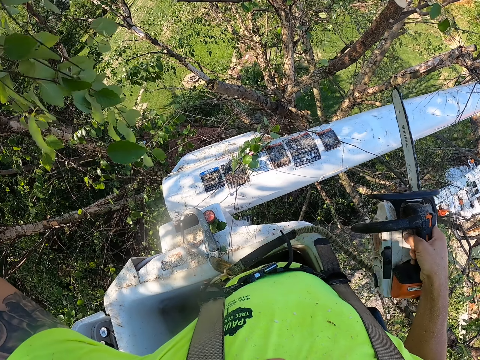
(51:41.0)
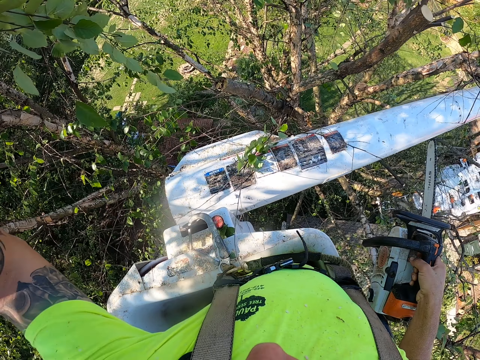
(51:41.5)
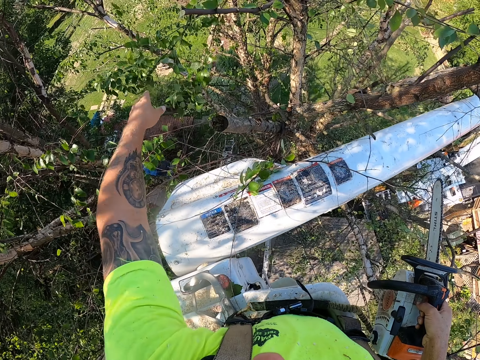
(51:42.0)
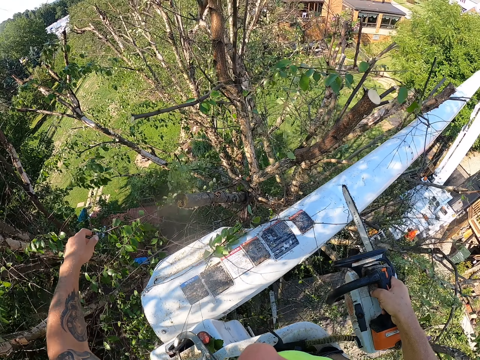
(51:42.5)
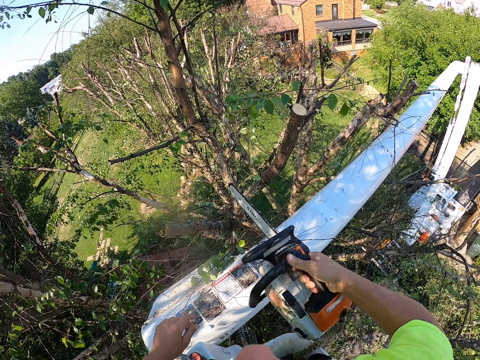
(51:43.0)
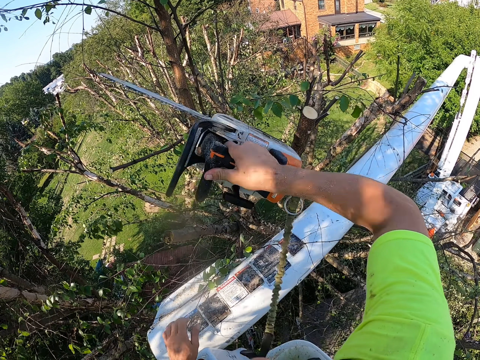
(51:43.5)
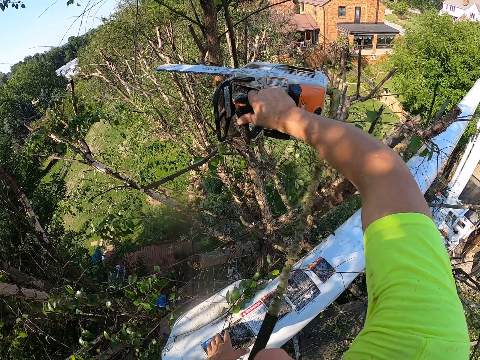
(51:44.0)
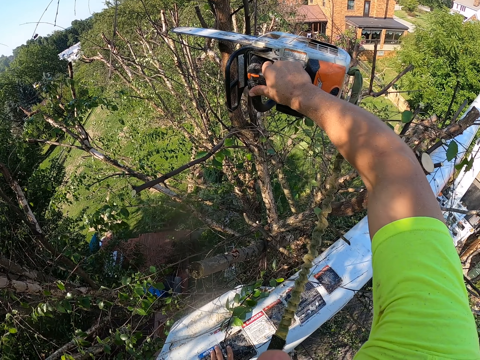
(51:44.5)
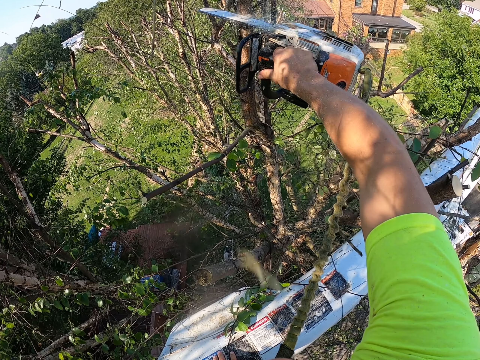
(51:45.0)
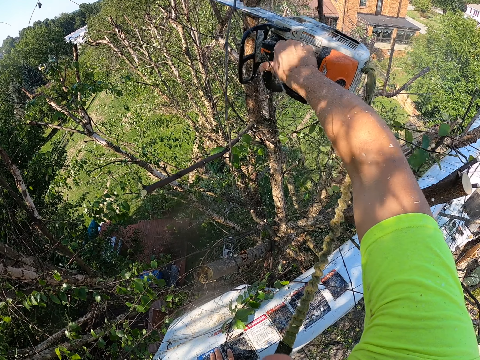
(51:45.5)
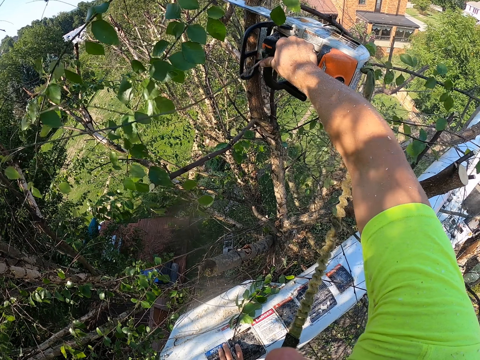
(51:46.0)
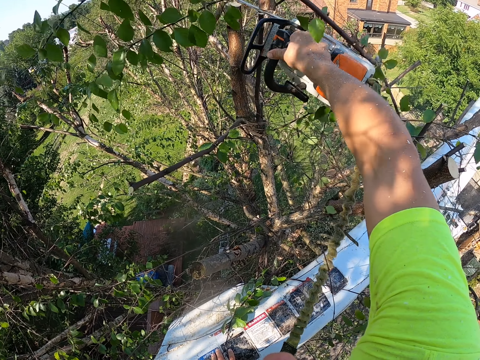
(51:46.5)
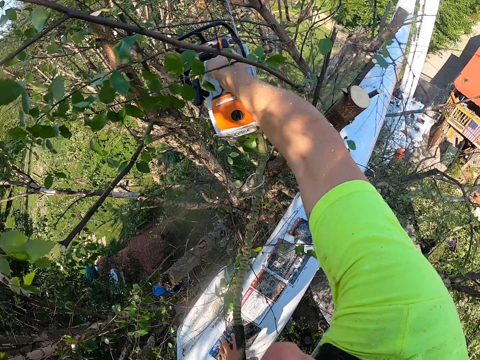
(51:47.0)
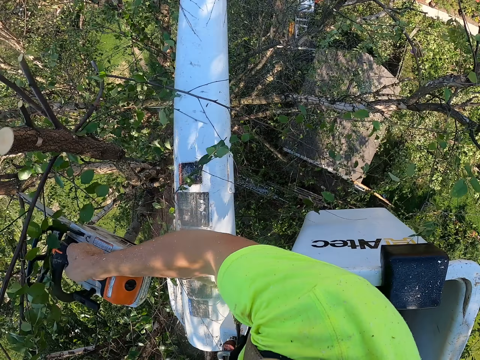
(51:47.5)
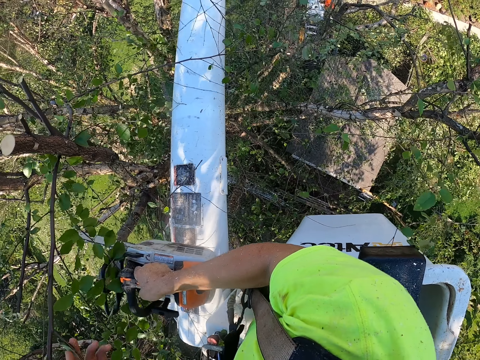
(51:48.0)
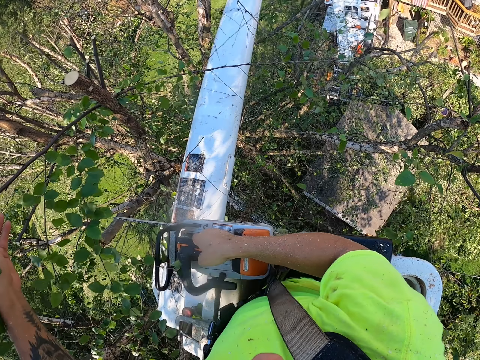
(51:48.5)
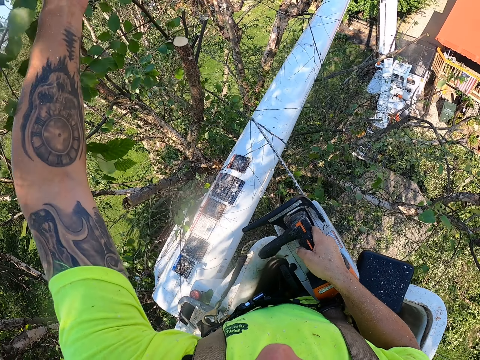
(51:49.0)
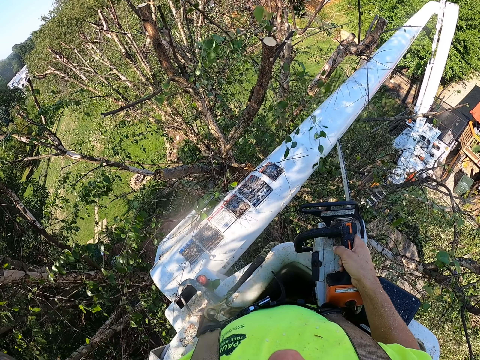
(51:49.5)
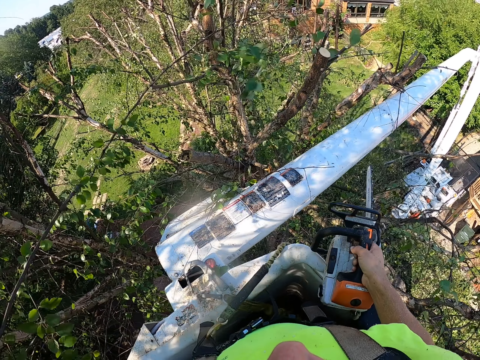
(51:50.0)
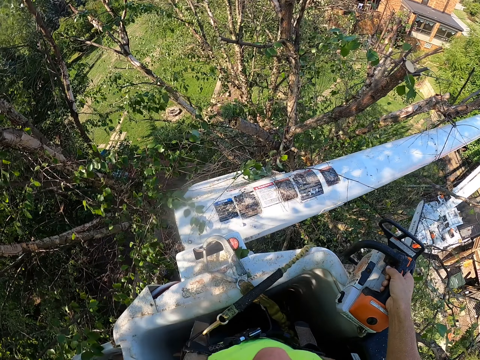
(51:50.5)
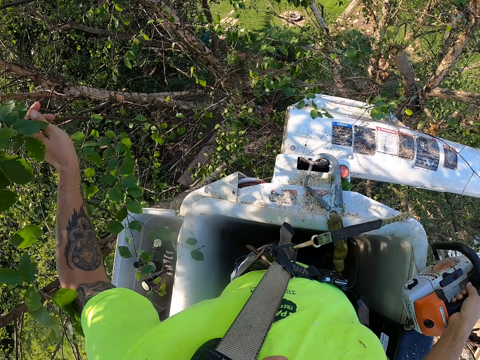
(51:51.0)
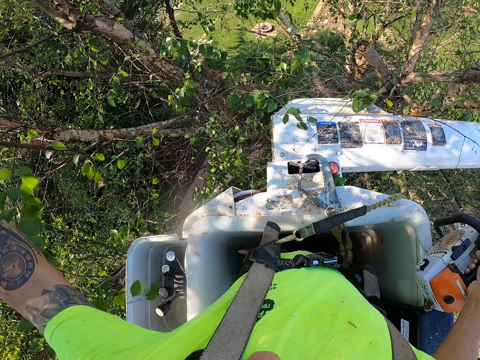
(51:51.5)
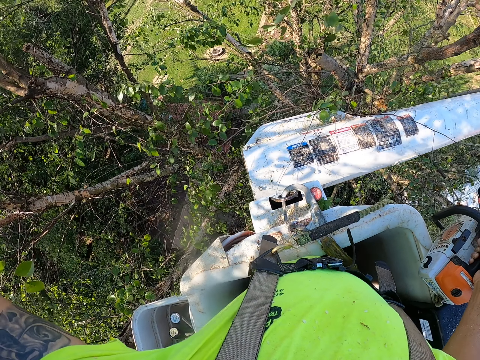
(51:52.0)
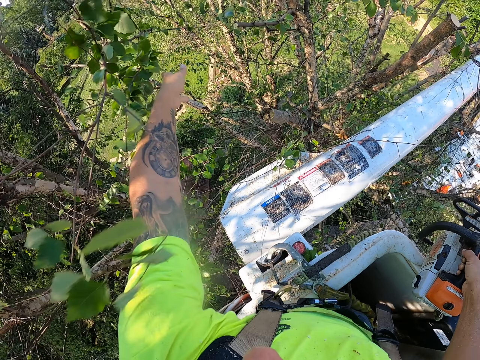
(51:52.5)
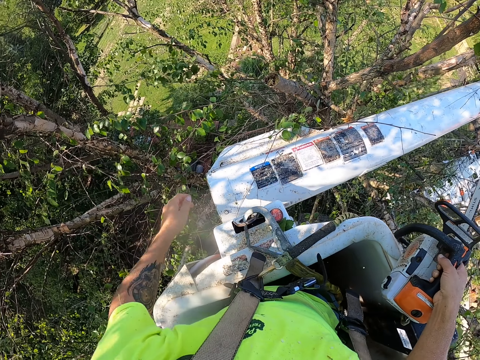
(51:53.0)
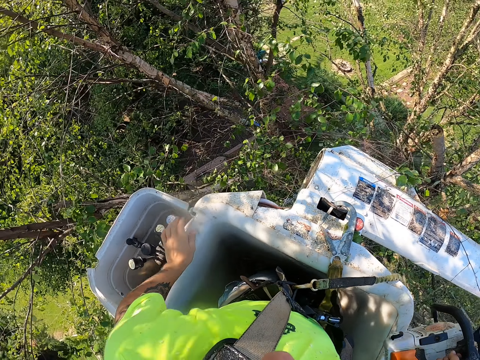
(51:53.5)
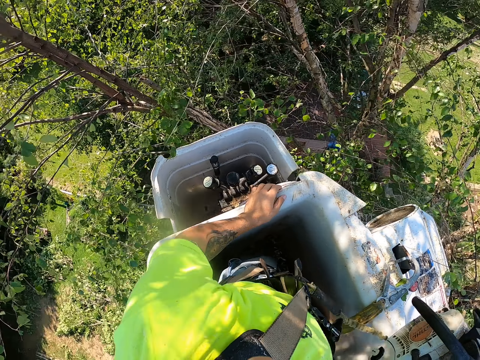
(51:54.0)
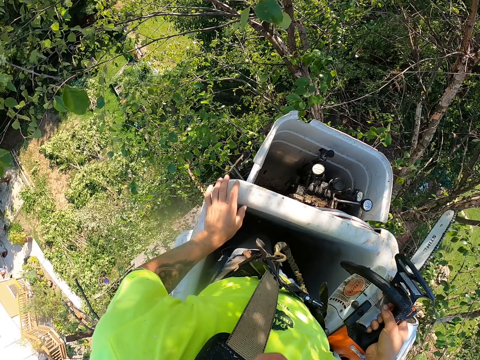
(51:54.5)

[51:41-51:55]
The camera wearer throws the branch on the floor from the crane with his left hand. He cuts a branch from the tree with the sawing machine in his right hand. He throws the branch on the floor from the crane with his left hand. He pulls off branches and throws off branches. He touches a carrier on the crane with his left hand.

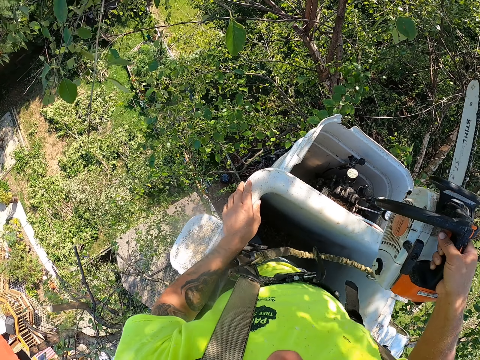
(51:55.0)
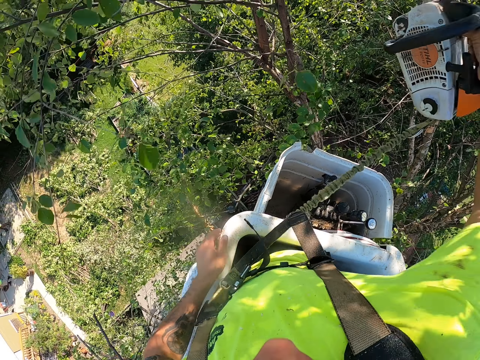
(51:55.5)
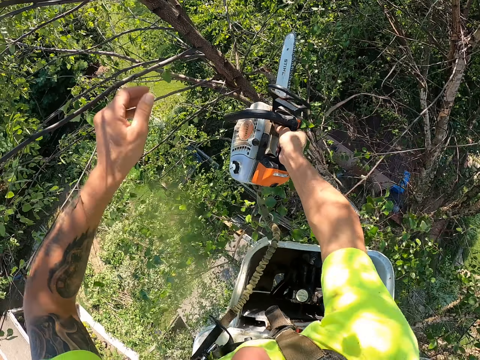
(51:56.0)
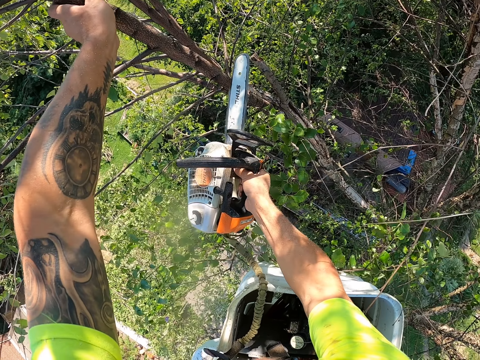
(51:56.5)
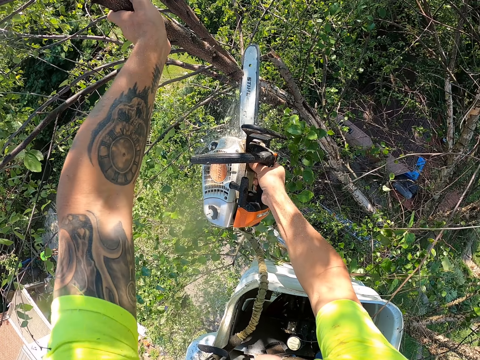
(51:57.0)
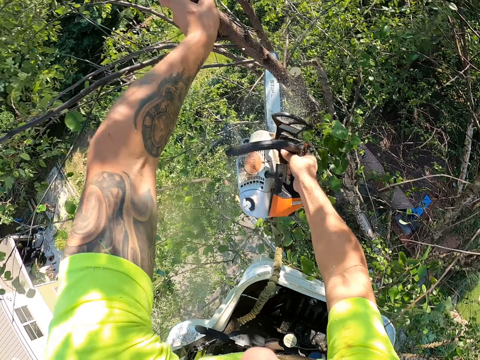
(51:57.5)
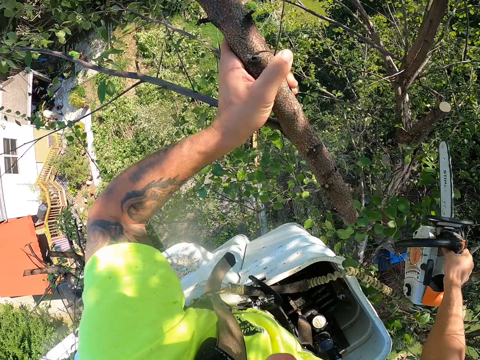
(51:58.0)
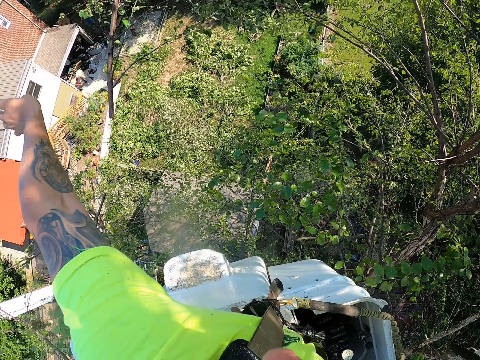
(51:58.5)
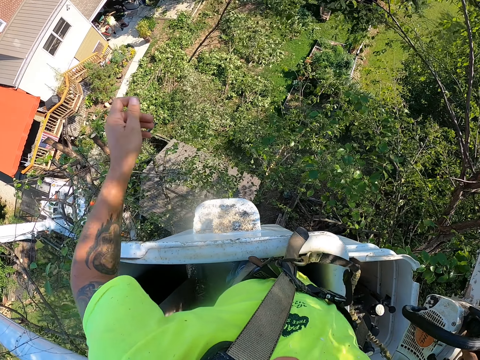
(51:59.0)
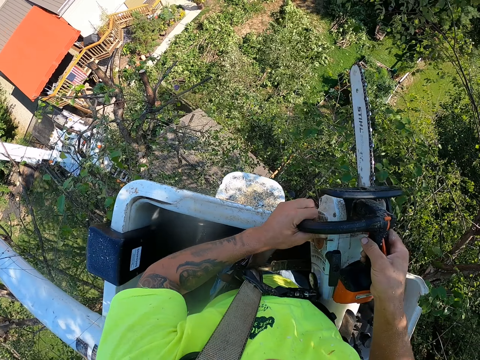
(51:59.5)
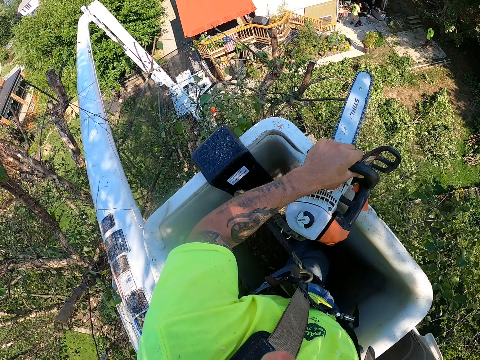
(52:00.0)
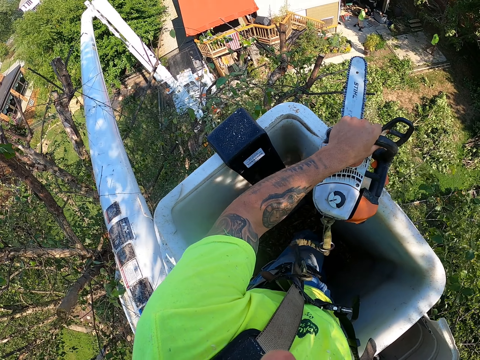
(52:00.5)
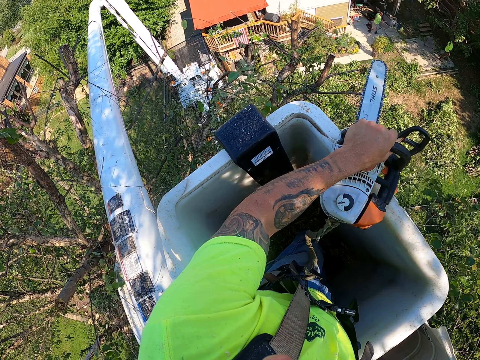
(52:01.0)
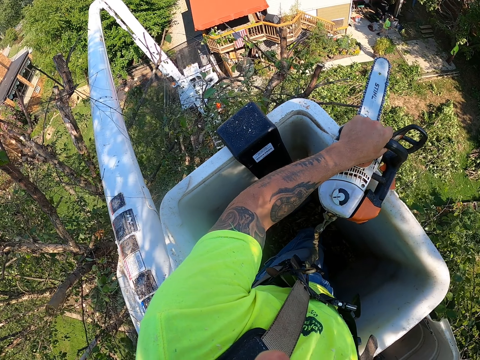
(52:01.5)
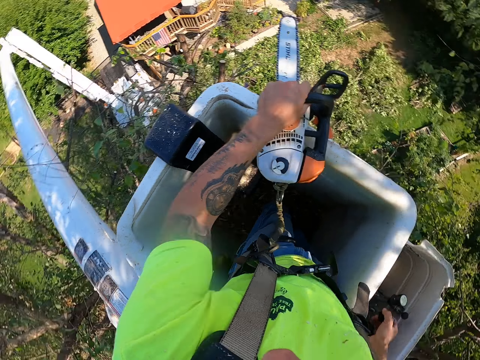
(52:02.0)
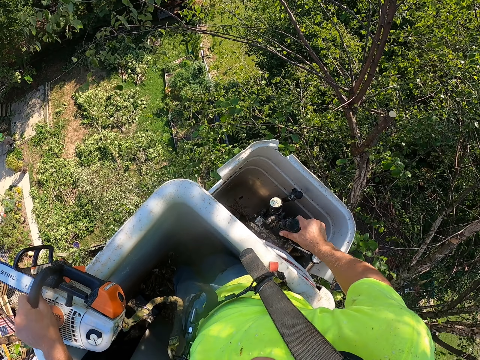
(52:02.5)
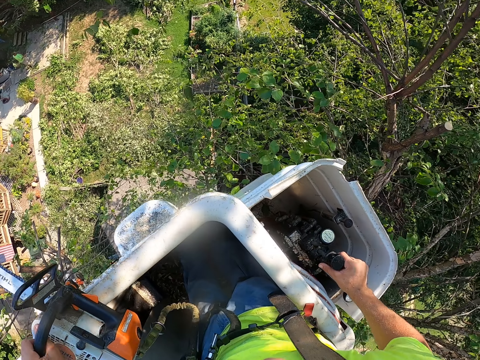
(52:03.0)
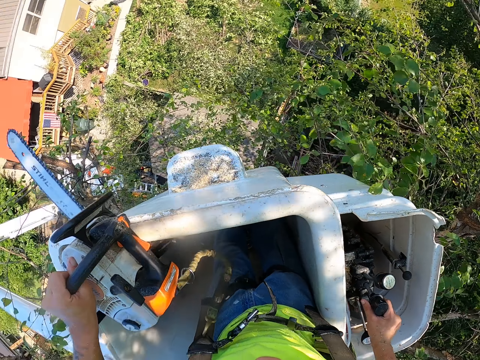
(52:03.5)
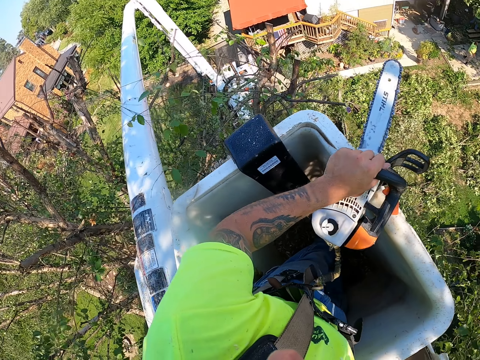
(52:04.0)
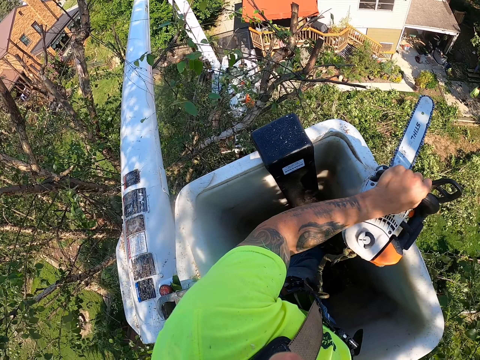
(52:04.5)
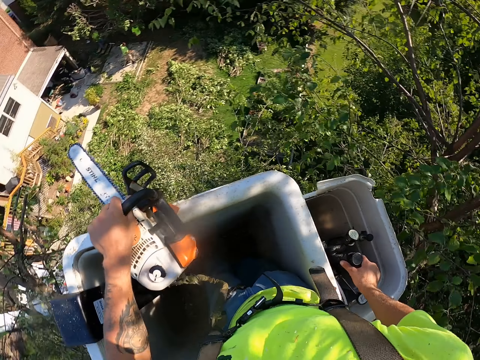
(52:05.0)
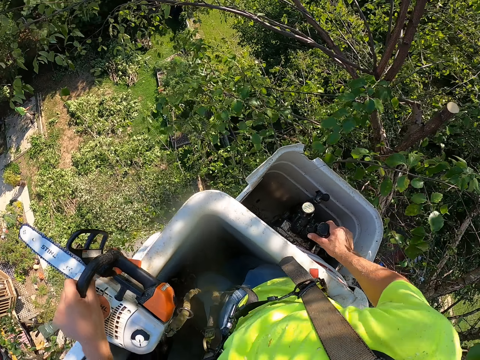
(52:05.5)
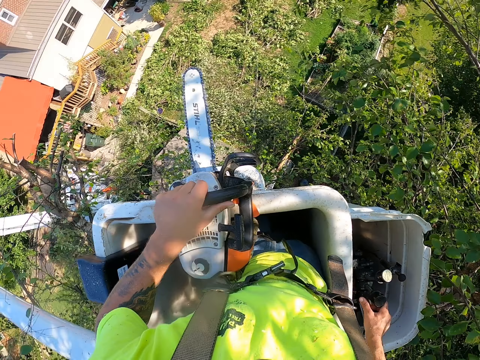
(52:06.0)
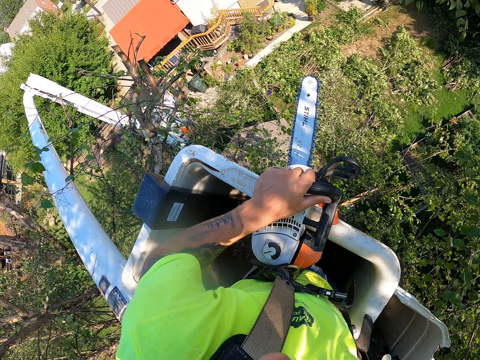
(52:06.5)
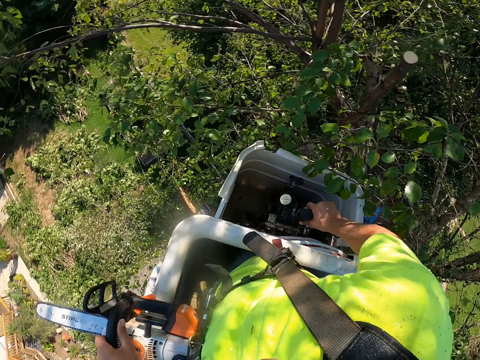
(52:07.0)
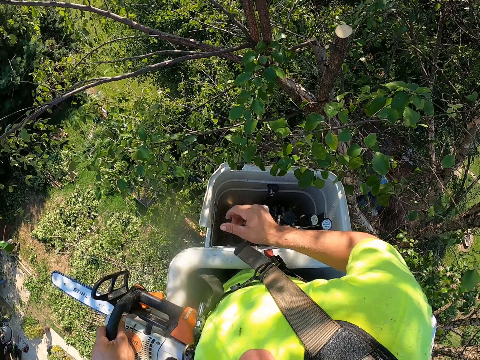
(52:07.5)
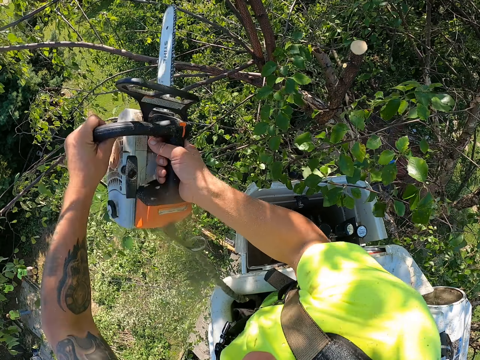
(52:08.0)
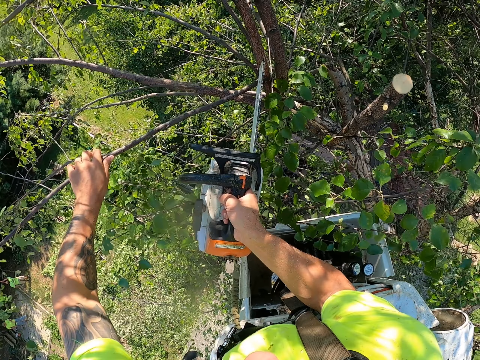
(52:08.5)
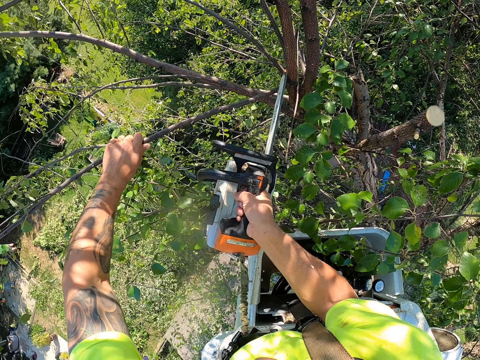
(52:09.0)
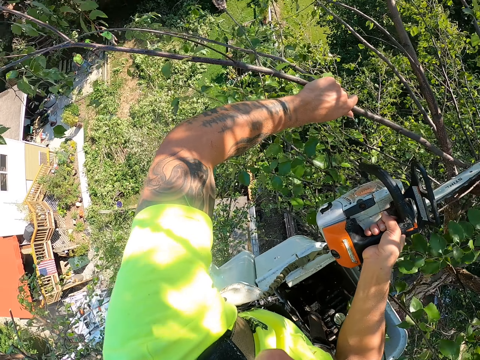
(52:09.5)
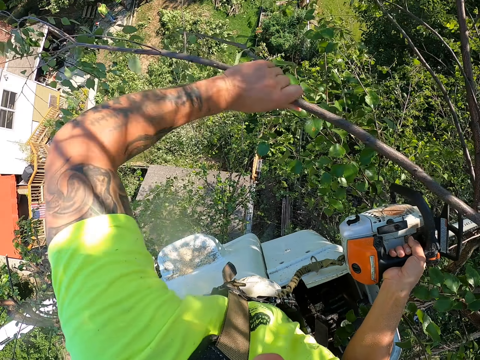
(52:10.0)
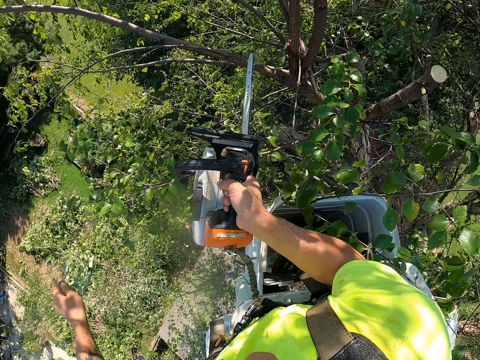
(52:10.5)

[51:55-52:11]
The camera wearer moves around. He holds a branch on the tree with his left hand. He cuts the branch from the tree with the sawing machine in his right hand. He throws the branch on the floor from the crane with his left hand. He passes the sawing machine from his right hand to his left hand. He holds the cutting tool with his left hand. He operates the crane with his right hand. He moves in something. He looks around. He moves around in something. He passes the sawing machine from his left hand to his right hand. He holds a branch on the tree with his left hand. He cuts the branch from the tree with the sawing machine in his right hand. He throws the branch on the floor from the crane with his left hand.
